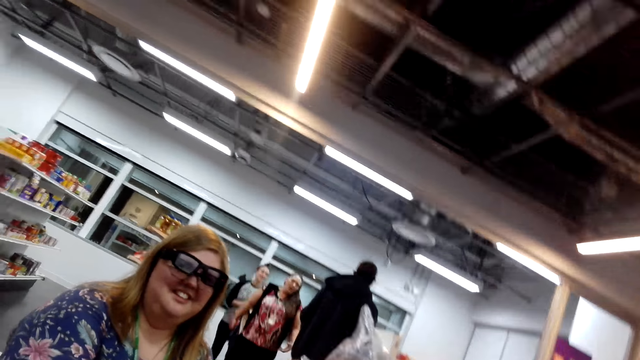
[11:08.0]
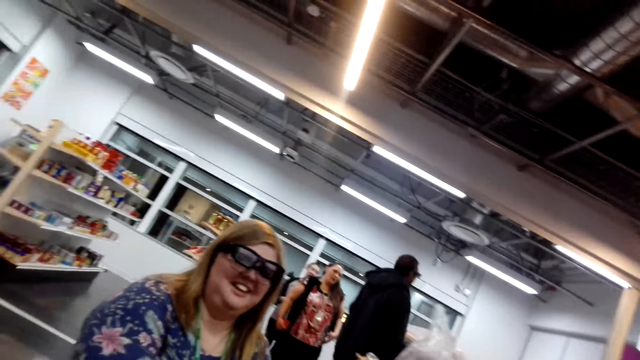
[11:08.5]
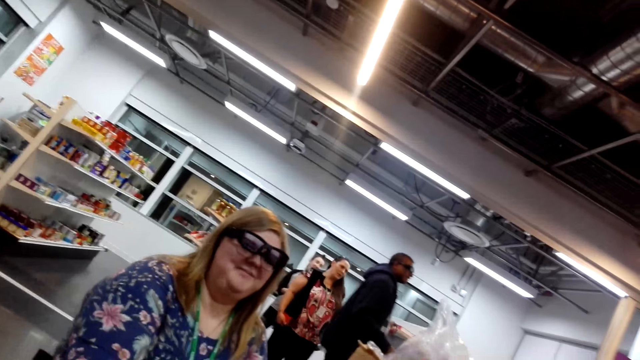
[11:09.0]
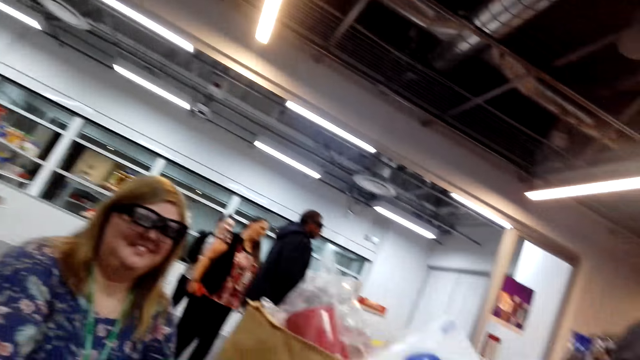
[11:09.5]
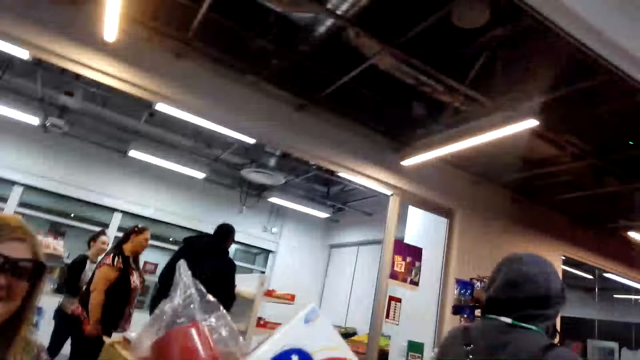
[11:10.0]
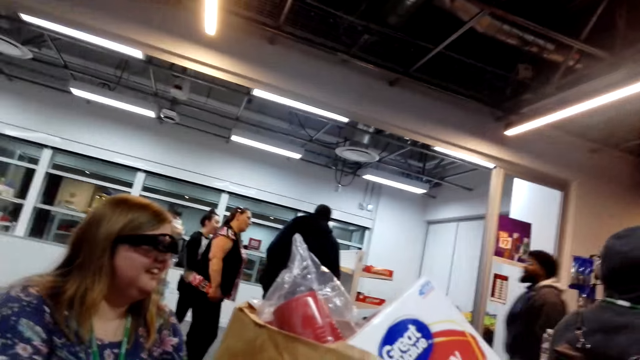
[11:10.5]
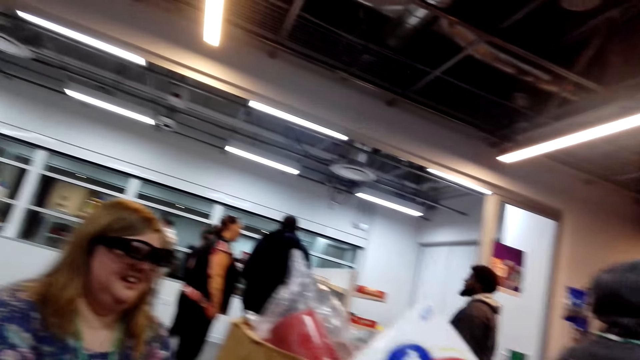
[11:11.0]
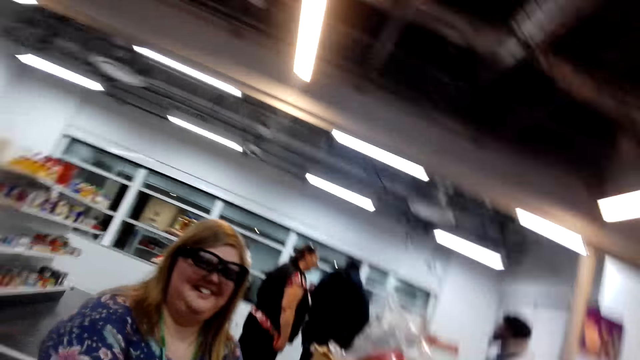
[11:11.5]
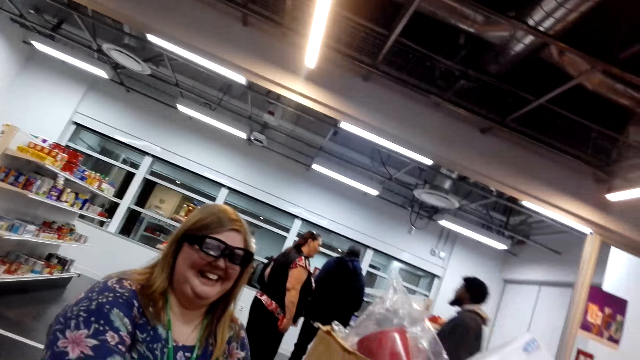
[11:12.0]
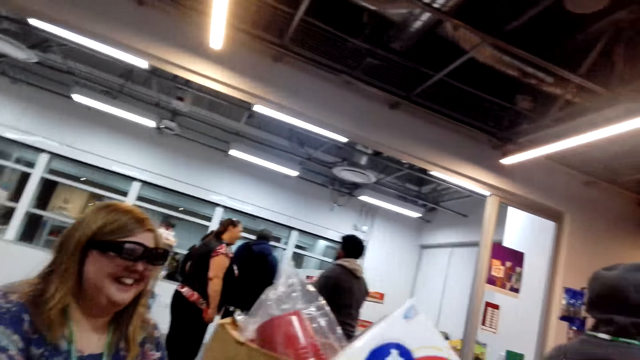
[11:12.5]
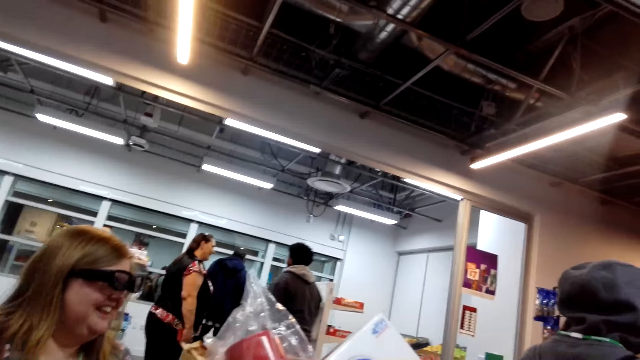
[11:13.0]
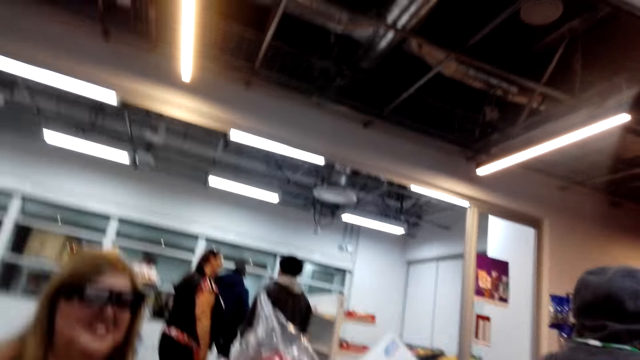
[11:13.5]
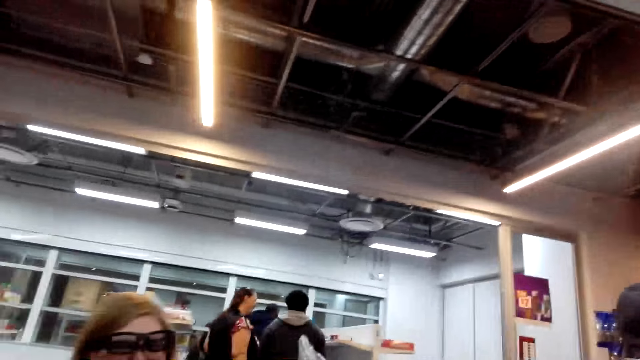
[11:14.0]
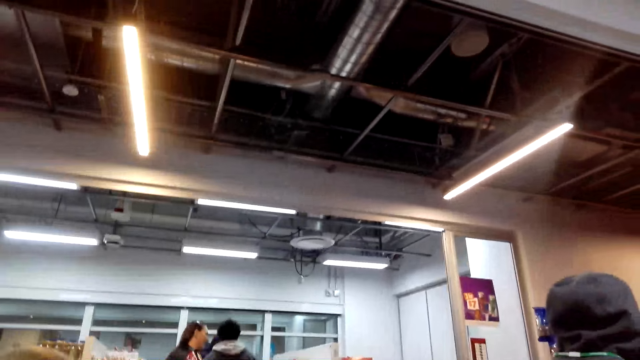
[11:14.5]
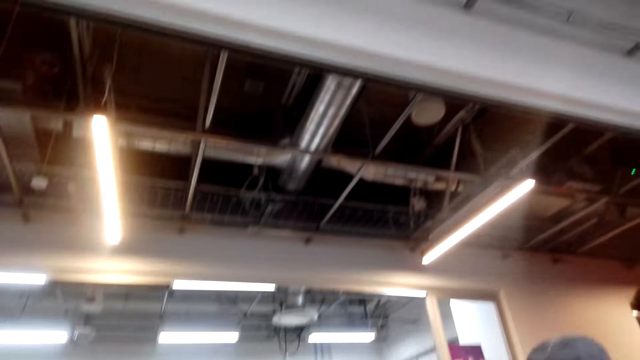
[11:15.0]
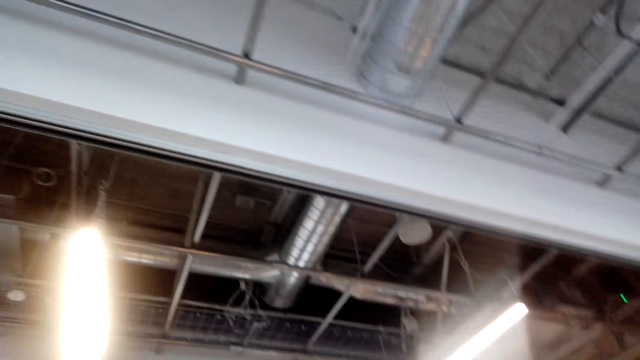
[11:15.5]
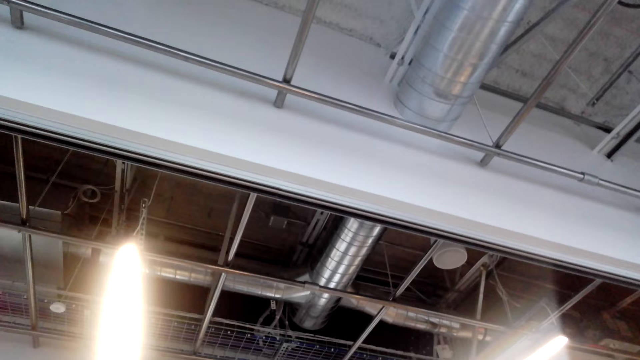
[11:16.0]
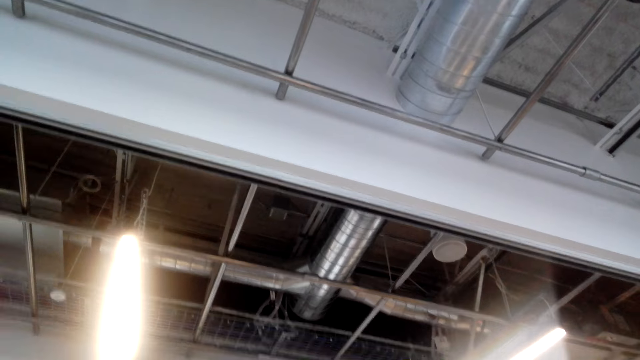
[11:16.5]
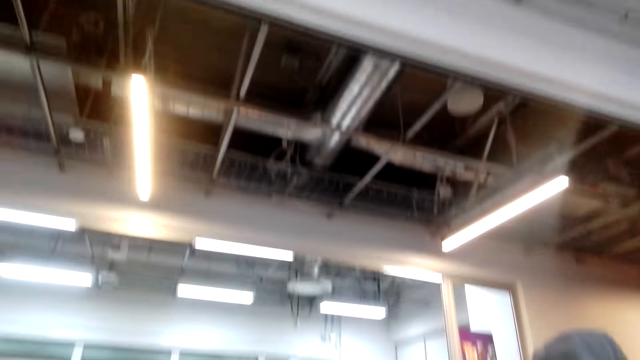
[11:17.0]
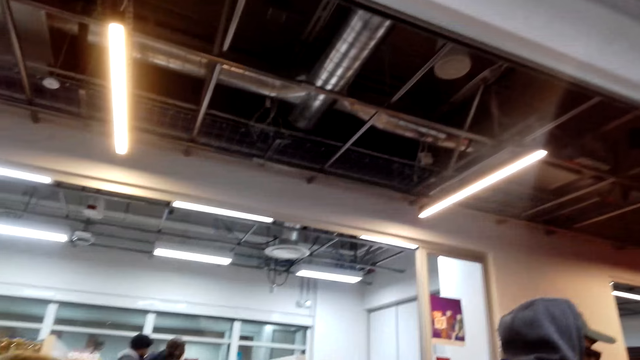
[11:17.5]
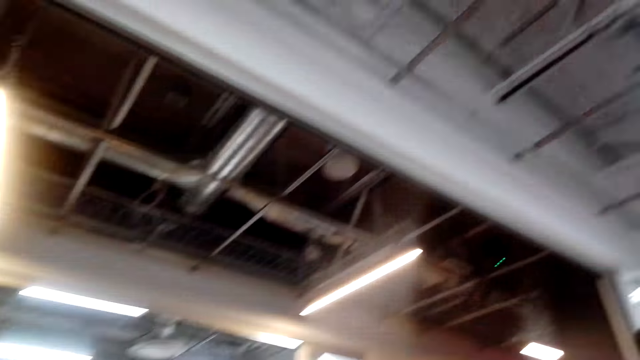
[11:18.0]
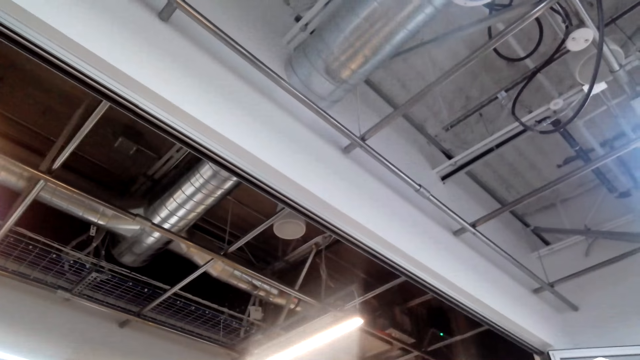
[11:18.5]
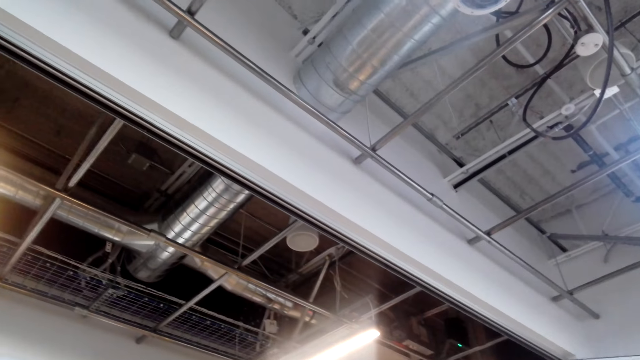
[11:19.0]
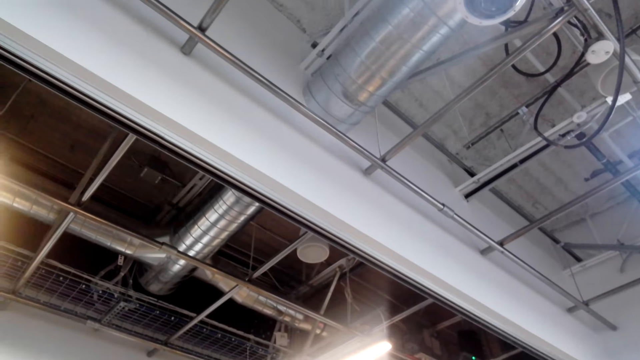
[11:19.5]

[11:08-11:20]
The camera wearer looks around the supermarket. A woman converses with the camera wearer. The camera wearer looks around the supermarket.

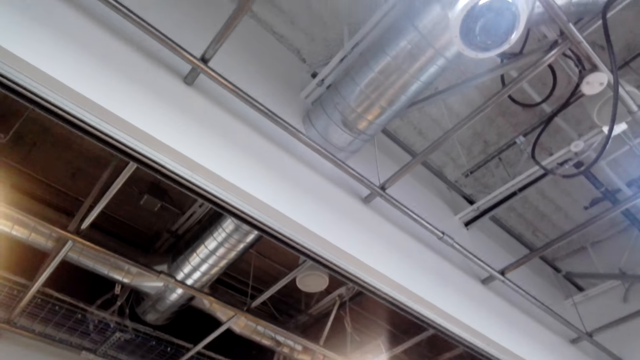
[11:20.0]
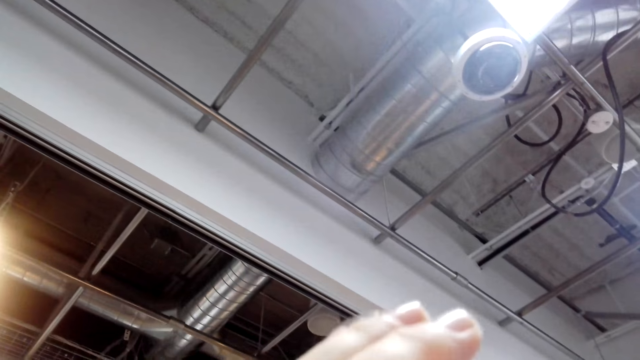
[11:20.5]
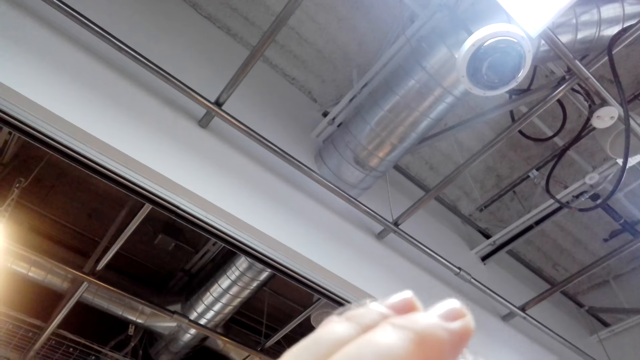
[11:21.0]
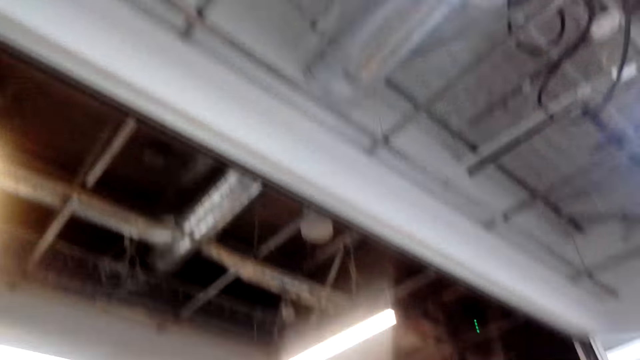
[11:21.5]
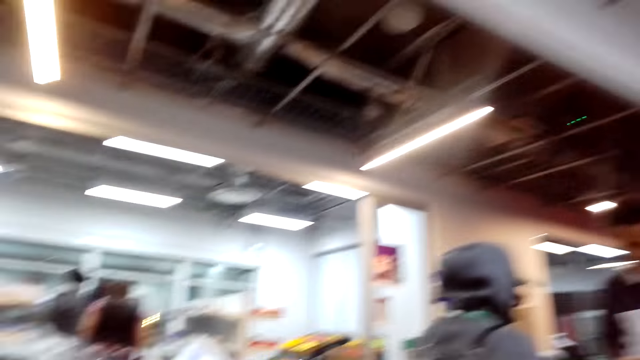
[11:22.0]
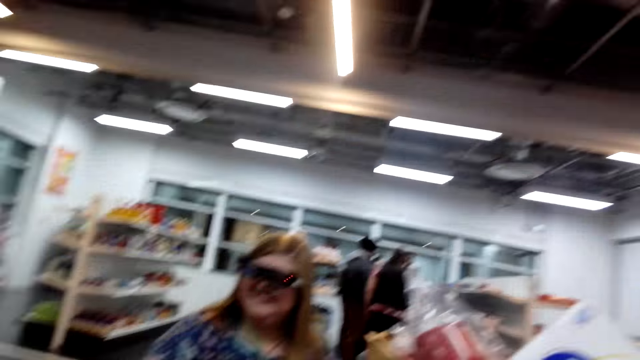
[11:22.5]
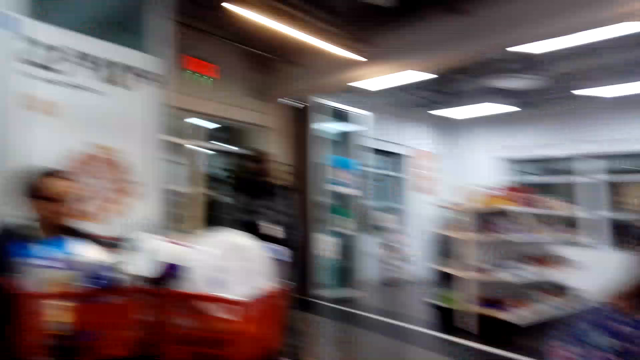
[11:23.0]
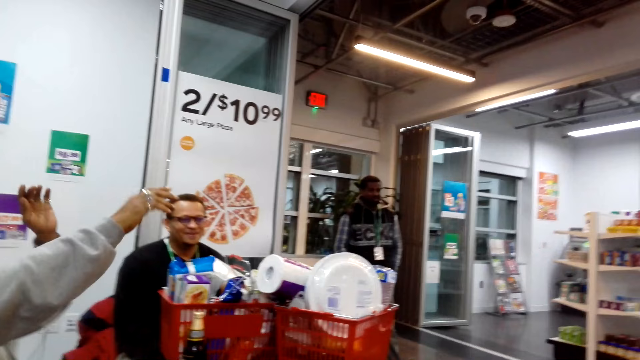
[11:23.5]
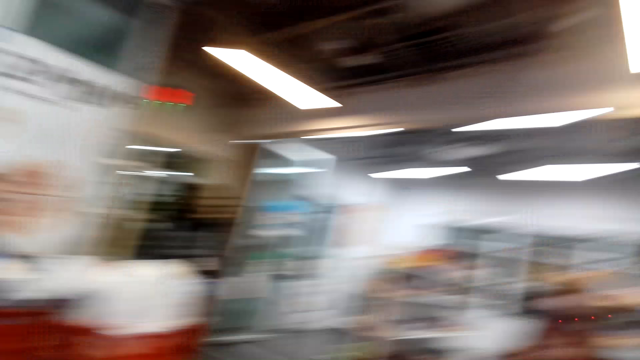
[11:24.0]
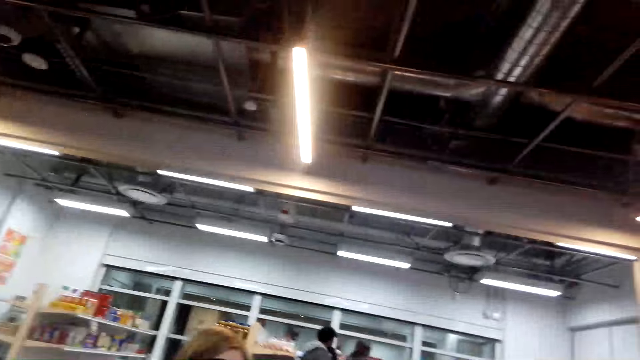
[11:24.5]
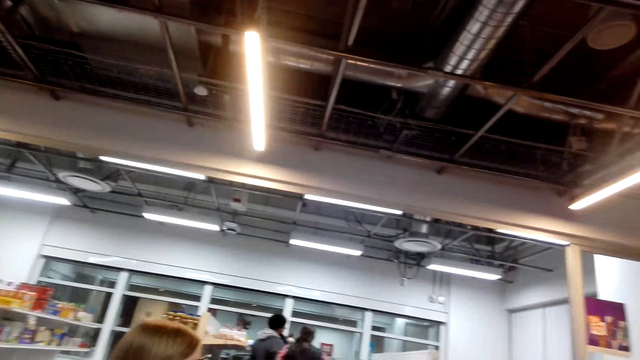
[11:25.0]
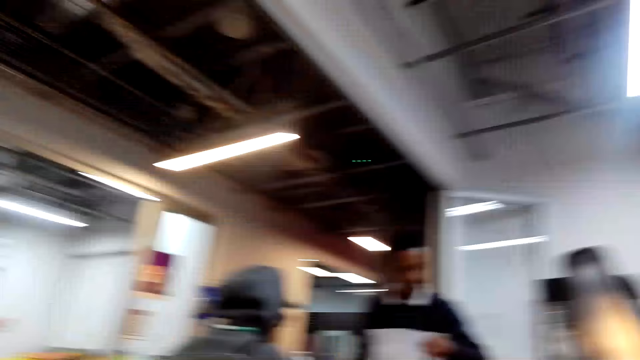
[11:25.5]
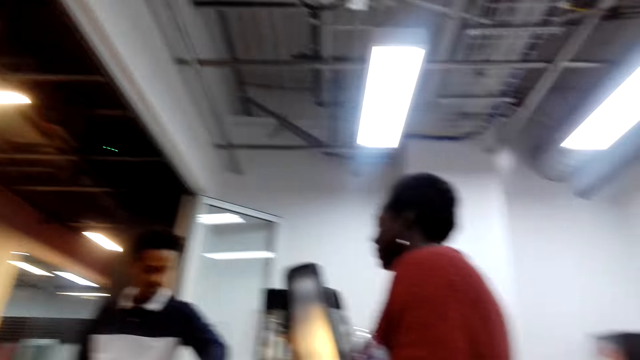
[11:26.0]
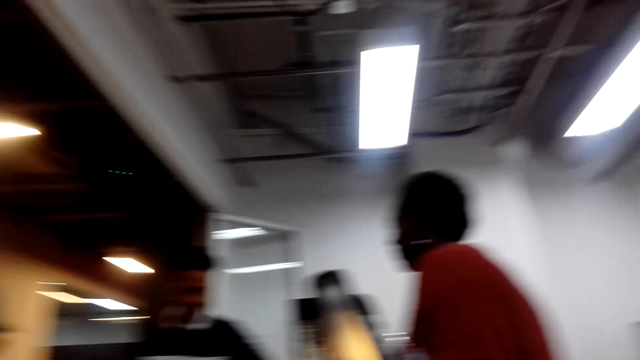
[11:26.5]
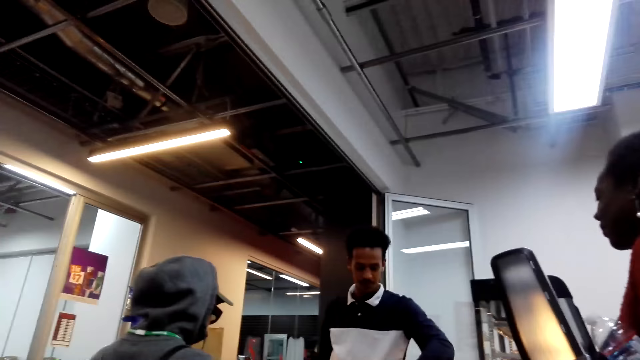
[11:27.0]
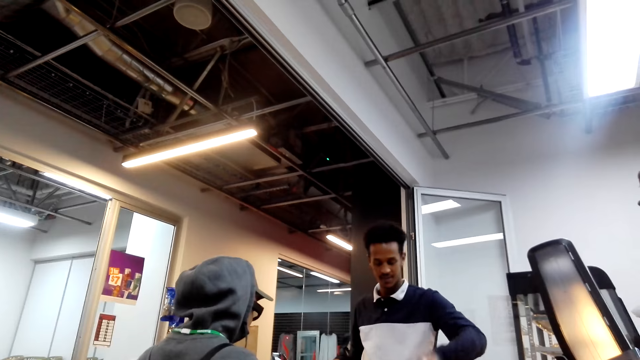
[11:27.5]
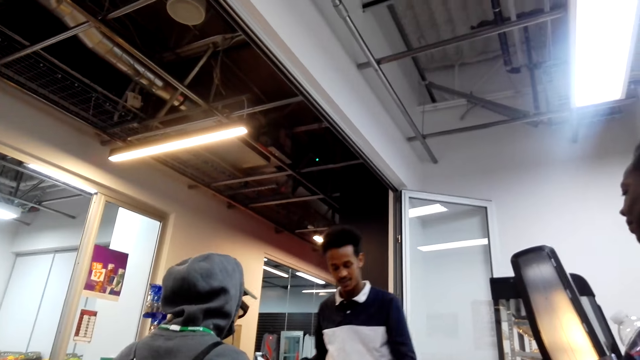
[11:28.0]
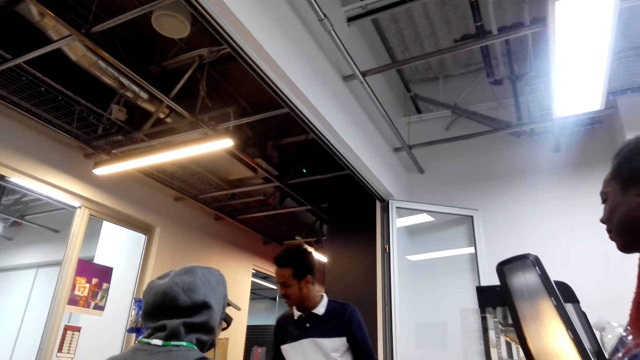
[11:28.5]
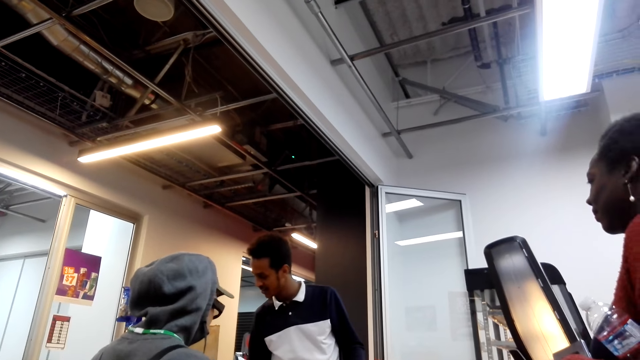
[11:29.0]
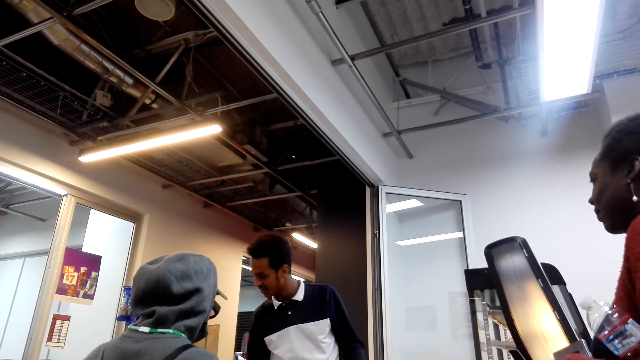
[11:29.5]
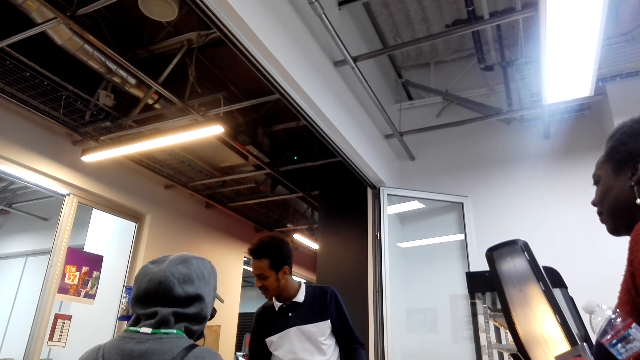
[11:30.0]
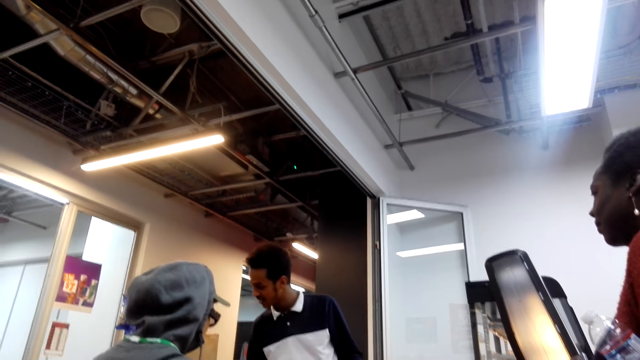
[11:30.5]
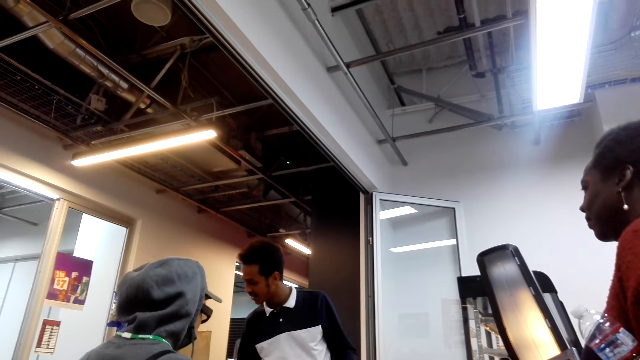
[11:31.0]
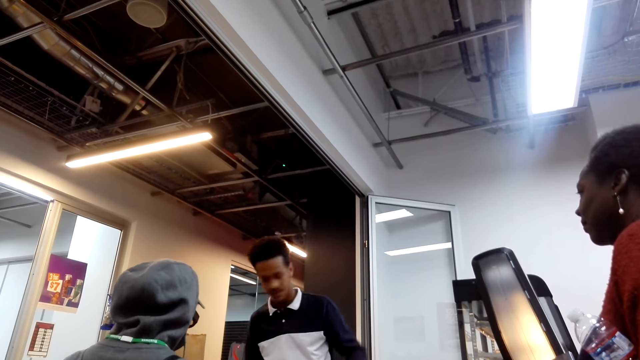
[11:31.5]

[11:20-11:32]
A woman converses with the camera wearer. The camera wearer looks around the supermarket. They look at a man.
